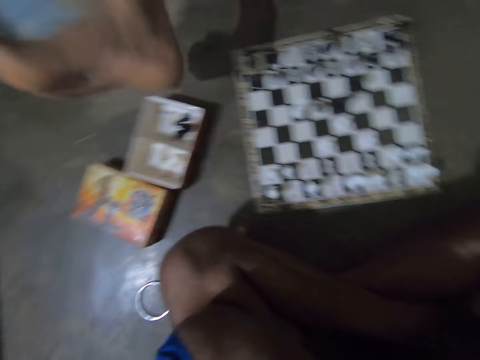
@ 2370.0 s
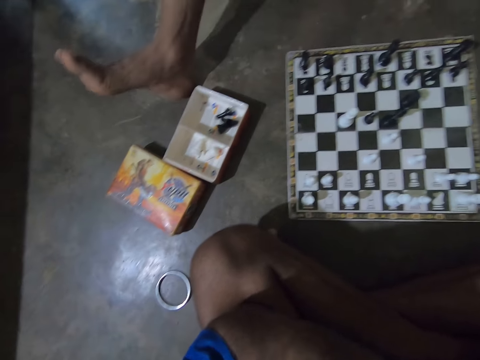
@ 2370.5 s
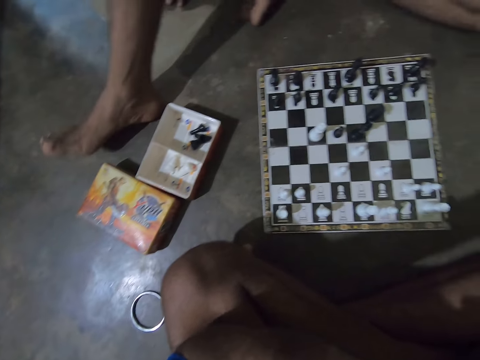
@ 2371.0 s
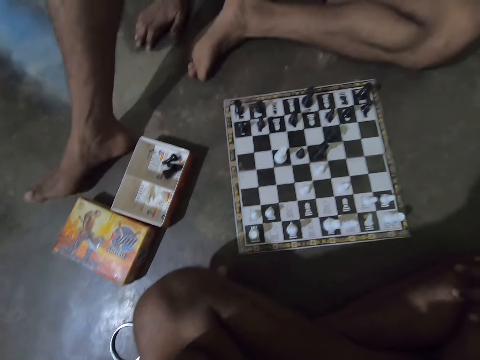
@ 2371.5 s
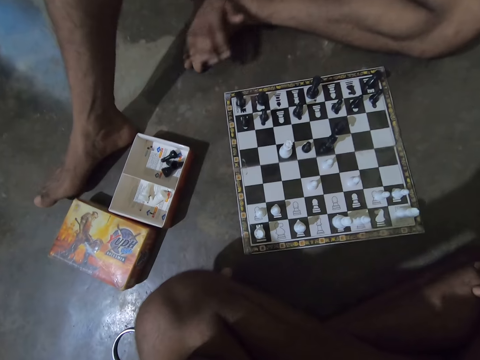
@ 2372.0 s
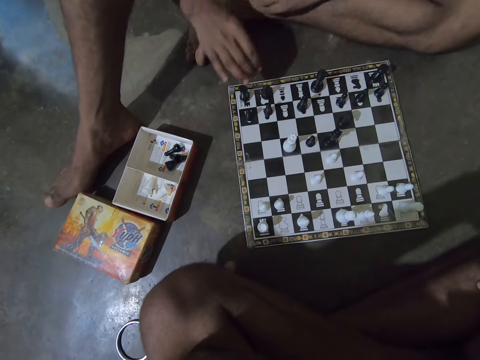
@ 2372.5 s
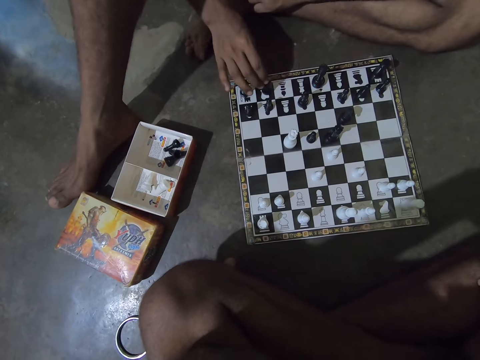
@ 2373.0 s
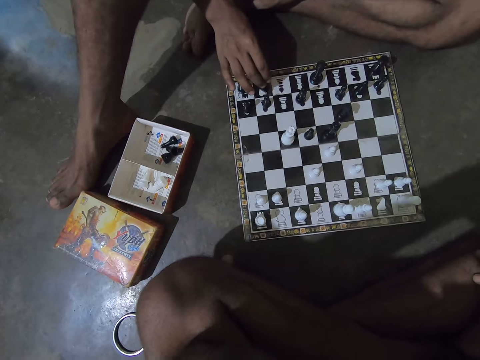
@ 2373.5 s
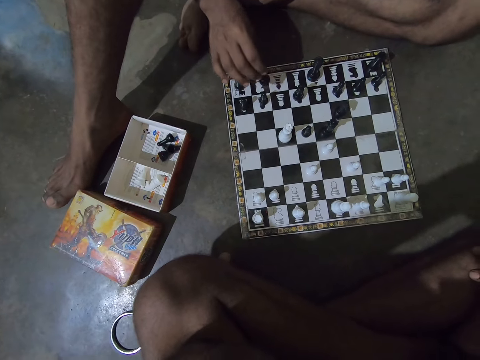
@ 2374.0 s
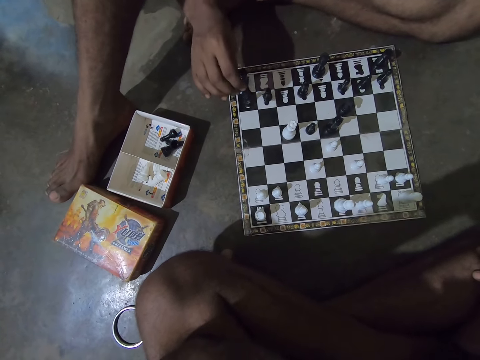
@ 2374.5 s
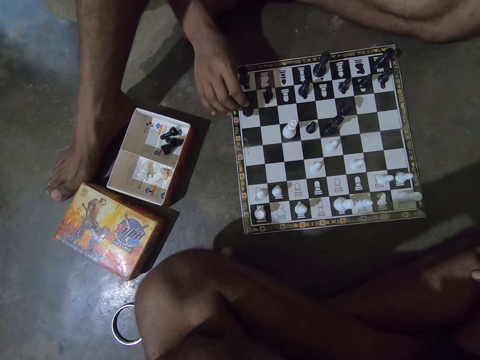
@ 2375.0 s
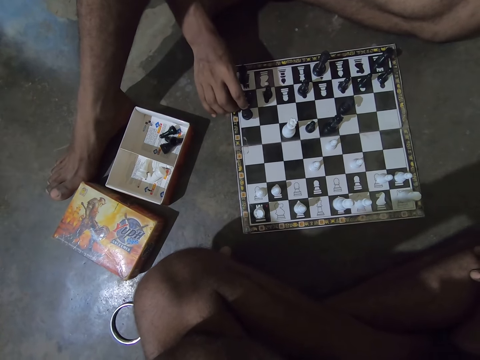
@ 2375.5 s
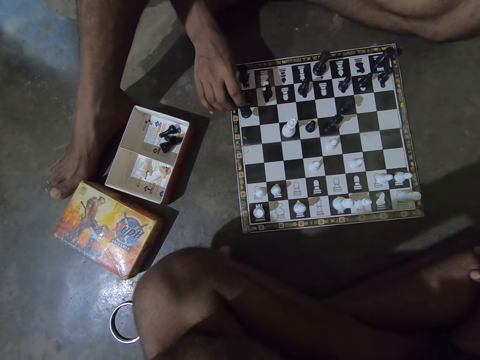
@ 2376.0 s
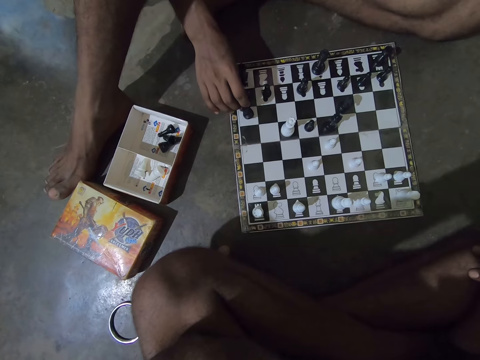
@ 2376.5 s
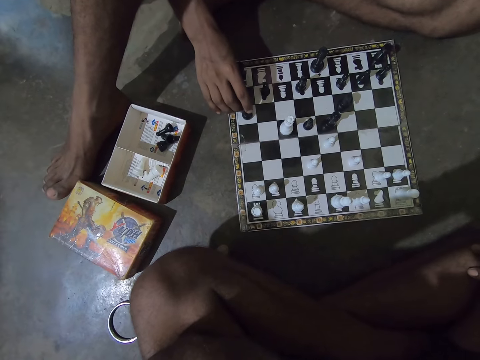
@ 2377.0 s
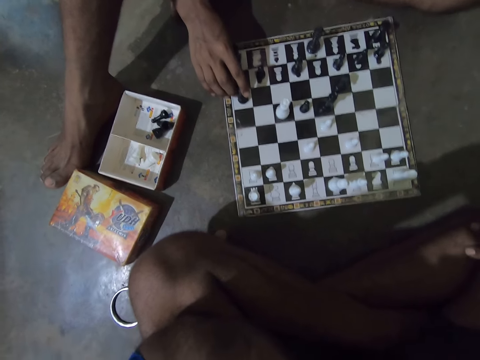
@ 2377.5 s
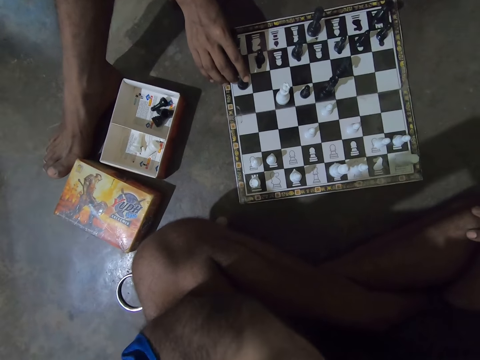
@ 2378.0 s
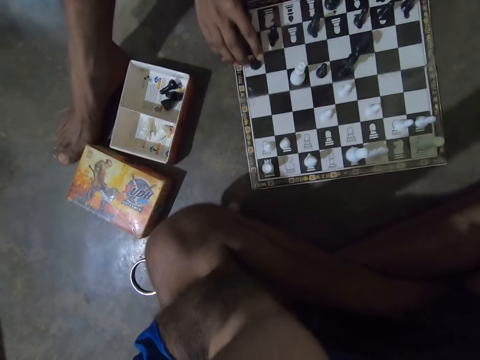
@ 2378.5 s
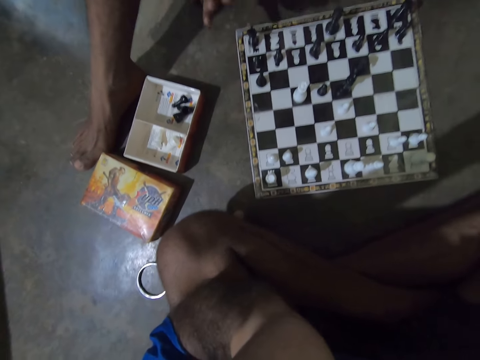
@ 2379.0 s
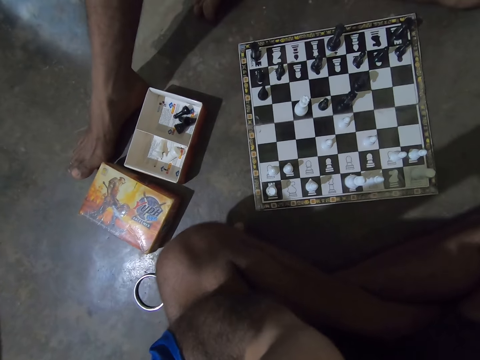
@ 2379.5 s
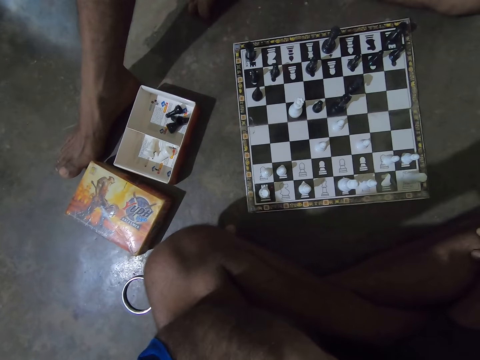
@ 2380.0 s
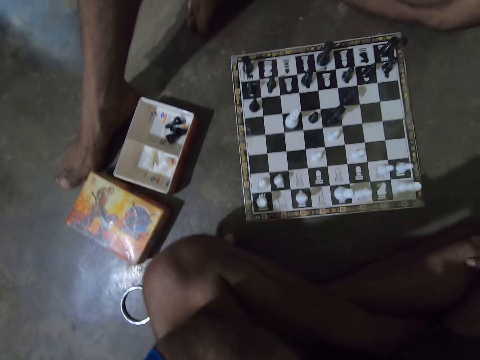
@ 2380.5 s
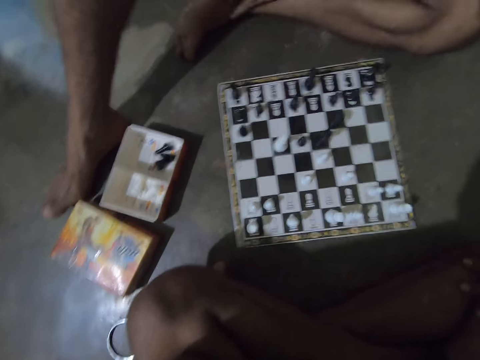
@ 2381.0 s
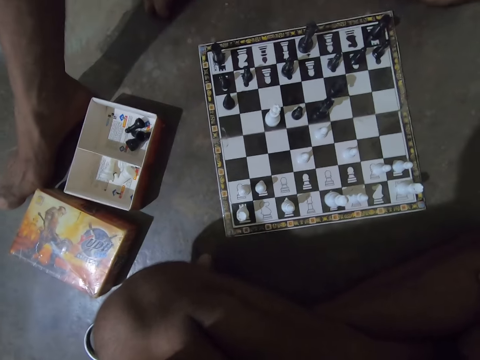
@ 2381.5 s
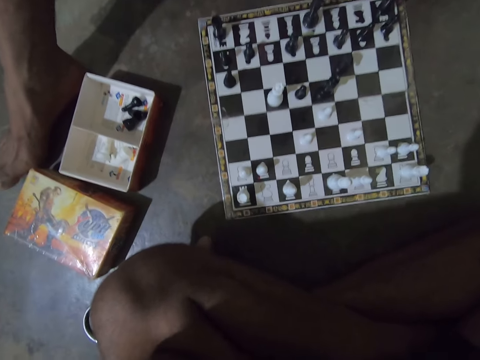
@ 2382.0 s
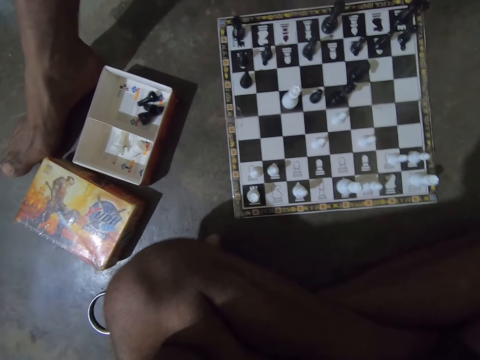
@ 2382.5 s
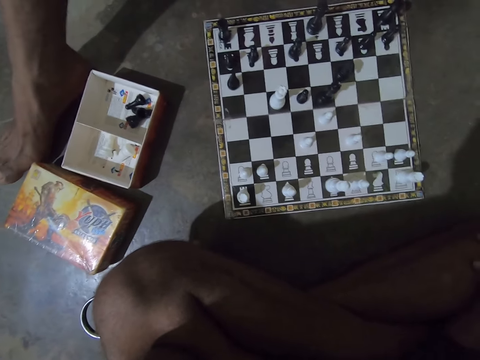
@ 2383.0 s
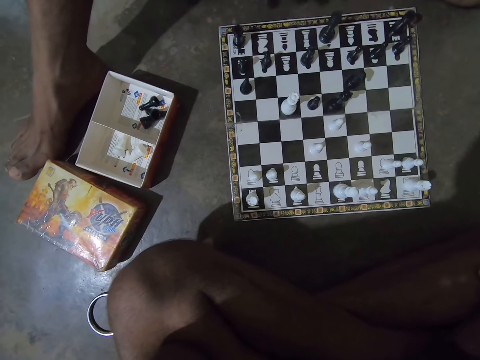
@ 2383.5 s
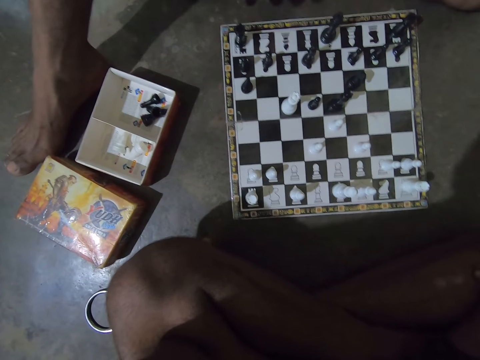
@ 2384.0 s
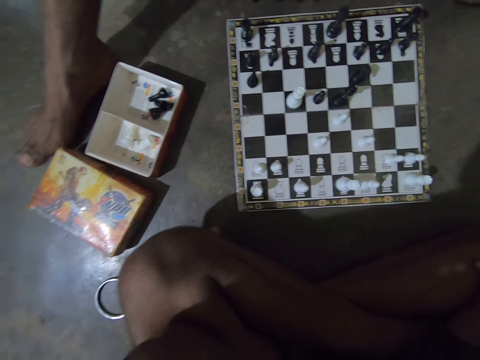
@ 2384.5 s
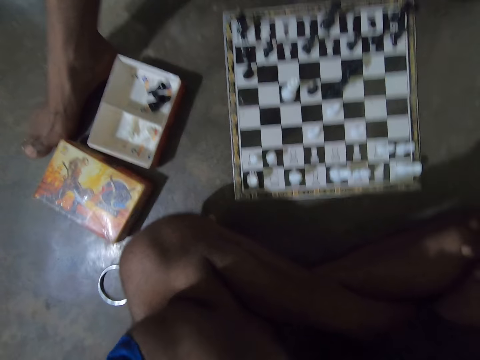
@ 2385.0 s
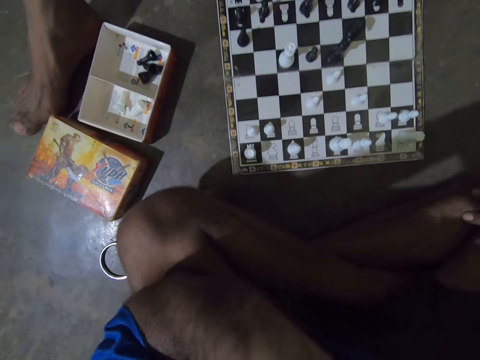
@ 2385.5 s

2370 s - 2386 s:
The man moves closer to the chess board. He moves a leg, moves, moves the chess box with a leg, and picks up a chess piece. He moves a black Knight chess piece forward on the chess board with his right hand. He talks. The camera wearer talks.

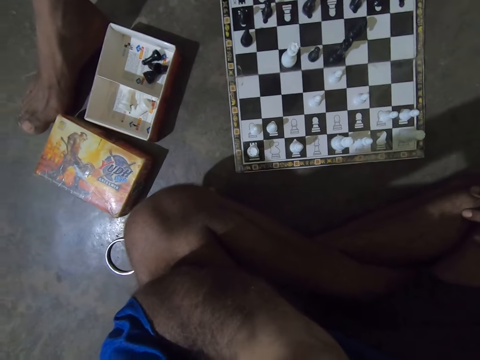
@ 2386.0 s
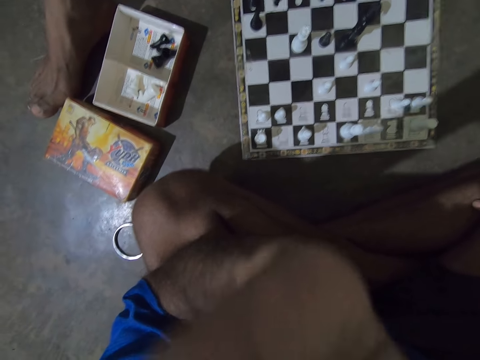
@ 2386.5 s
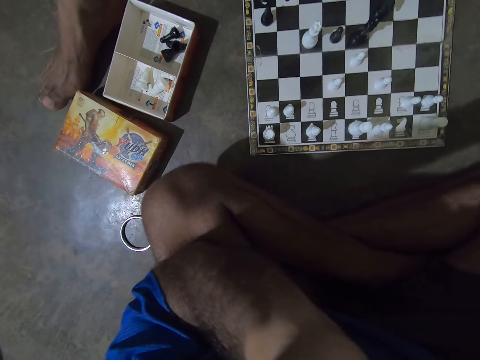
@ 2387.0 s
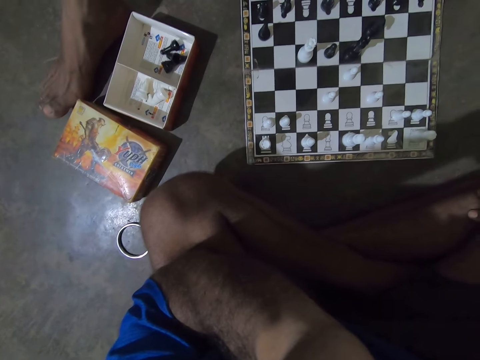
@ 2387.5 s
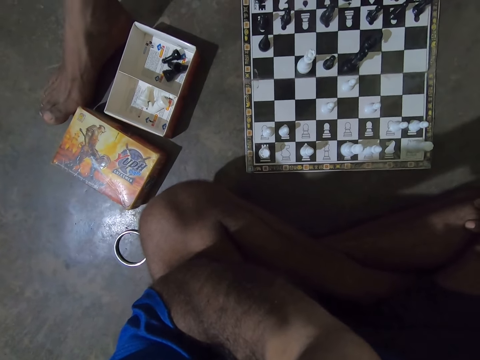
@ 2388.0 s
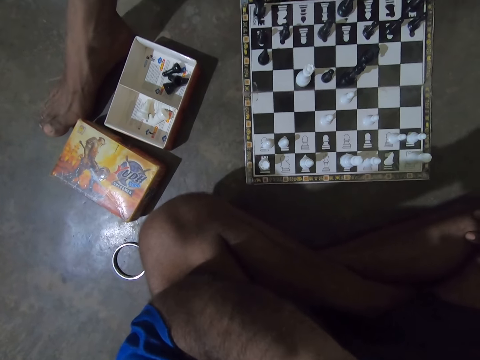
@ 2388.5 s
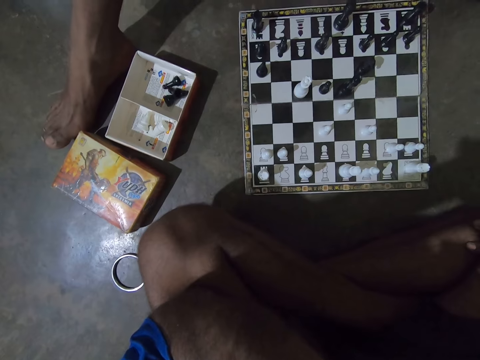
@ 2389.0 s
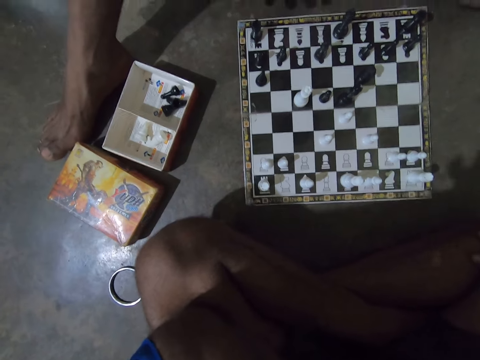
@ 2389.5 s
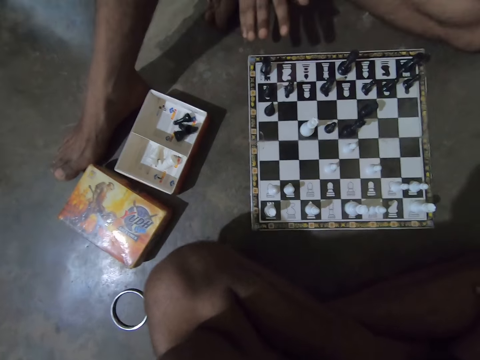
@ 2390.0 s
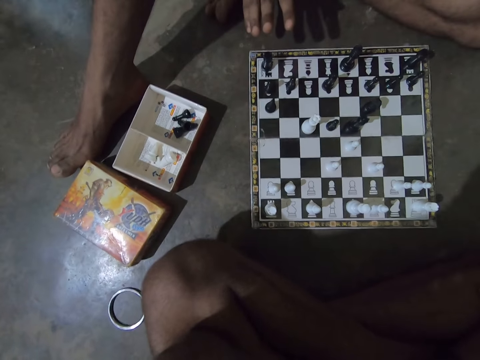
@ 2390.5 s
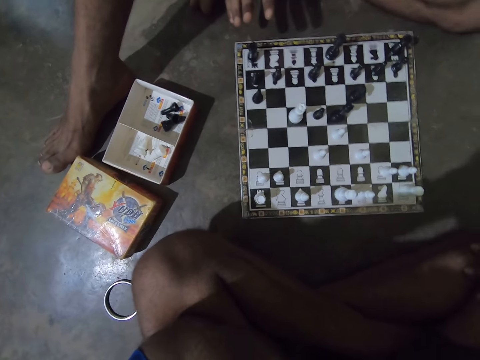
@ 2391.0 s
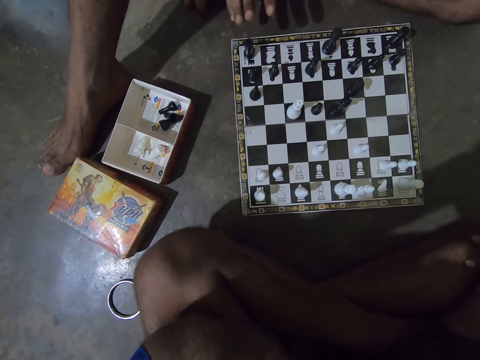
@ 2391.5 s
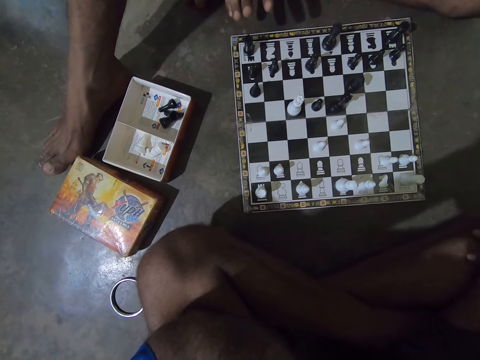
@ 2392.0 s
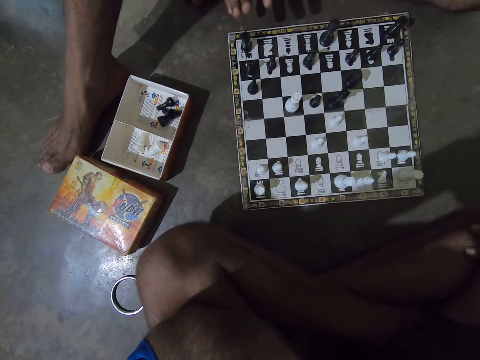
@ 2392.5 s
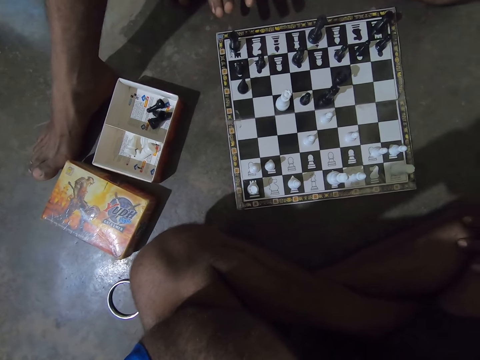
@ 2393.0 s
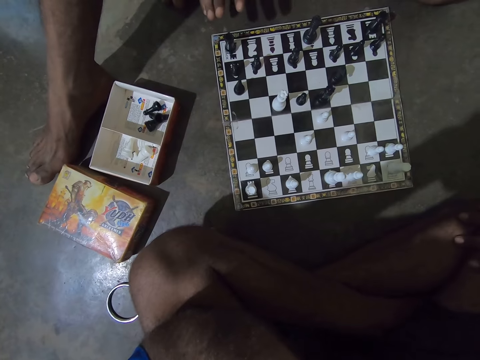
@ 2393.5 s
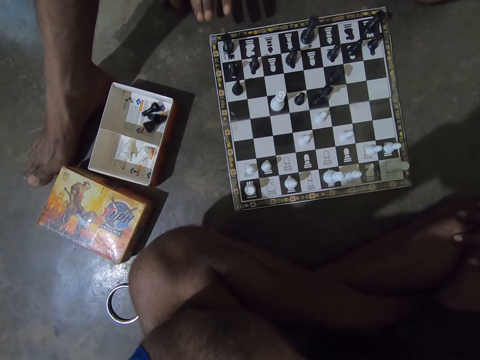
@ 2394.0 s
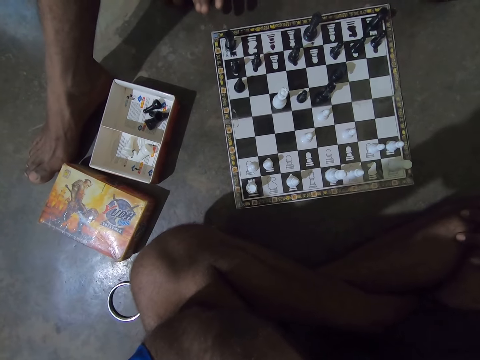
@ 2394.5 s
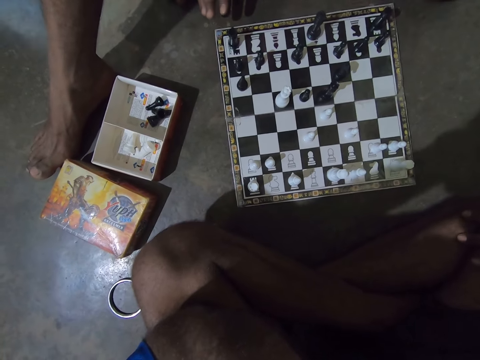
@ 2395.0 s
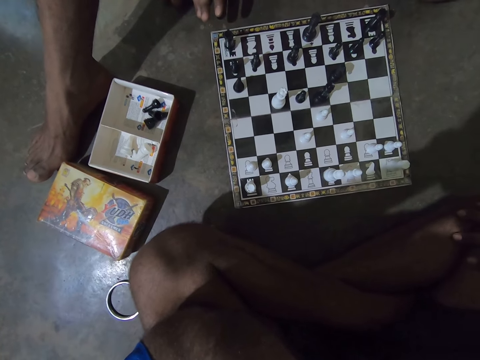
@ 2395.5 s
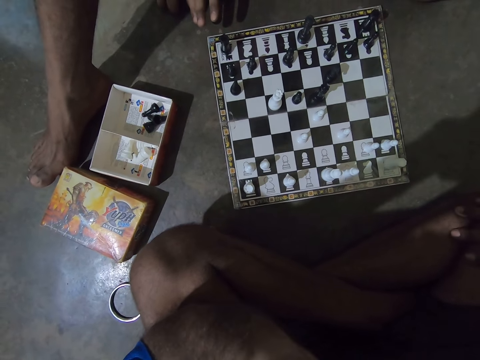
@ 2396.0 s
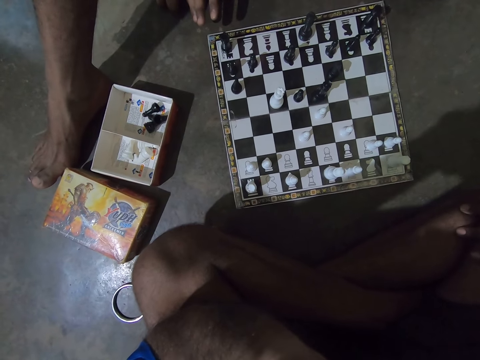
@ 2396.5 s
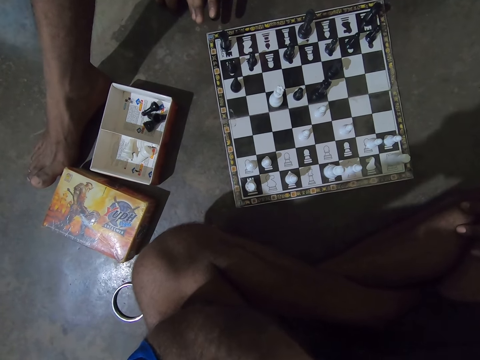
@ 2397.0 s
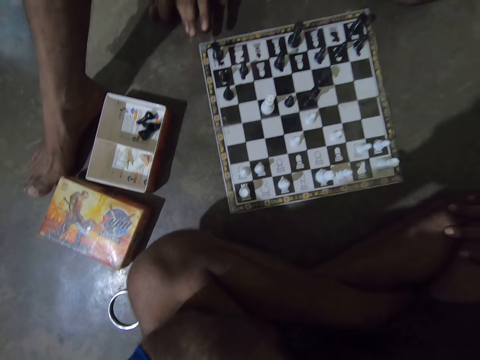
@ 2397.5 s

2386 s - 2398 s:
The camera wearer moves a hand.
